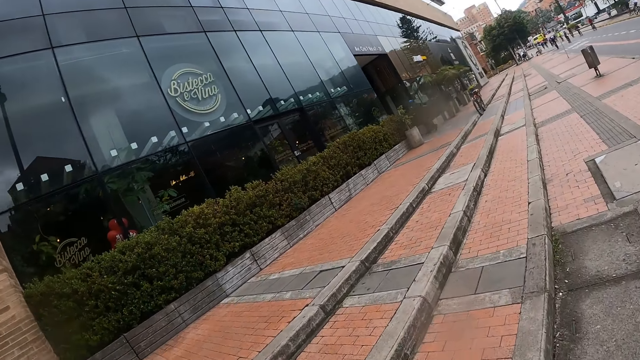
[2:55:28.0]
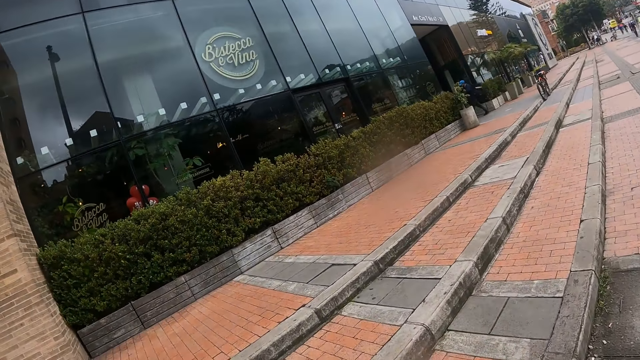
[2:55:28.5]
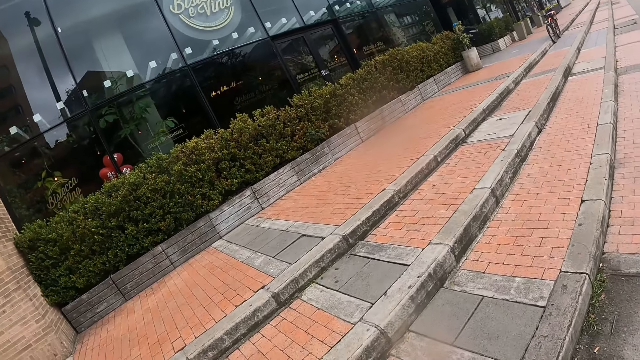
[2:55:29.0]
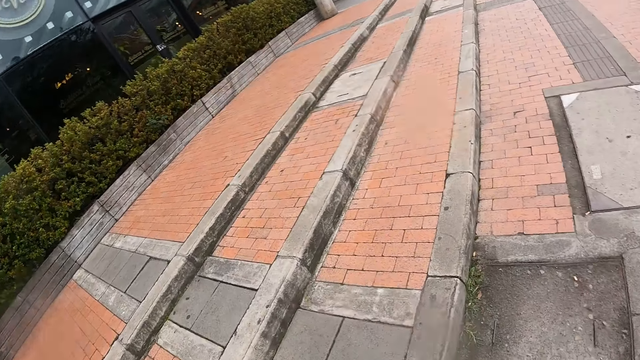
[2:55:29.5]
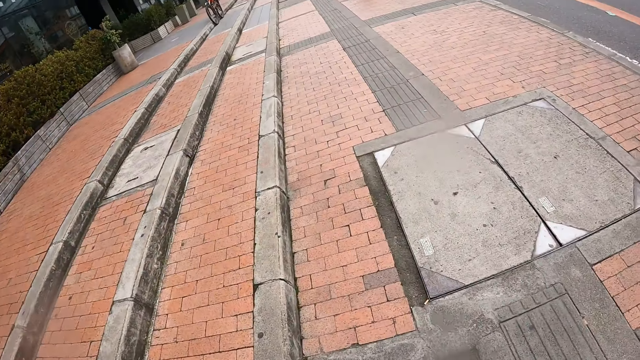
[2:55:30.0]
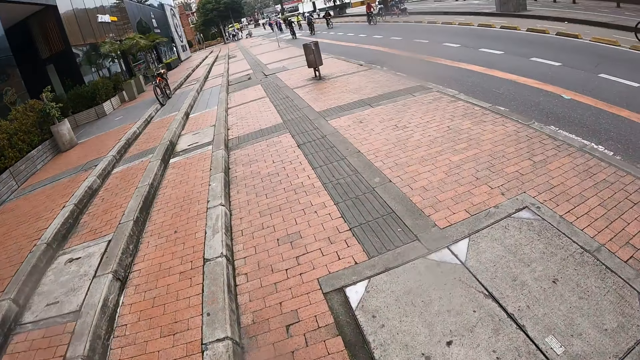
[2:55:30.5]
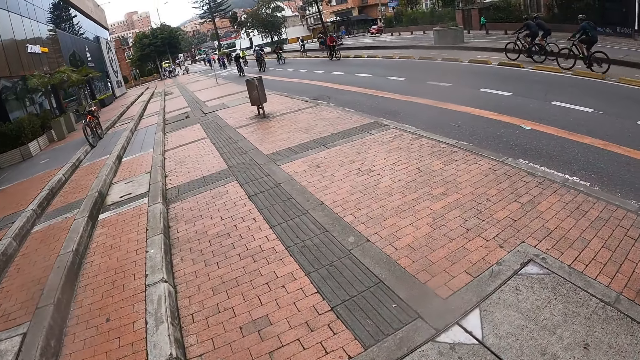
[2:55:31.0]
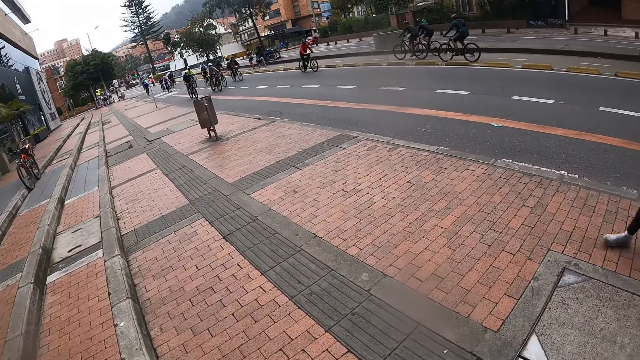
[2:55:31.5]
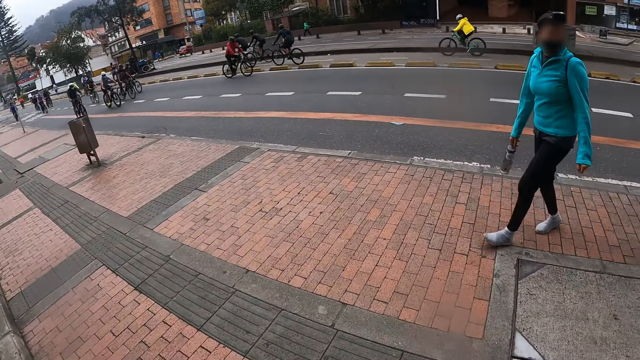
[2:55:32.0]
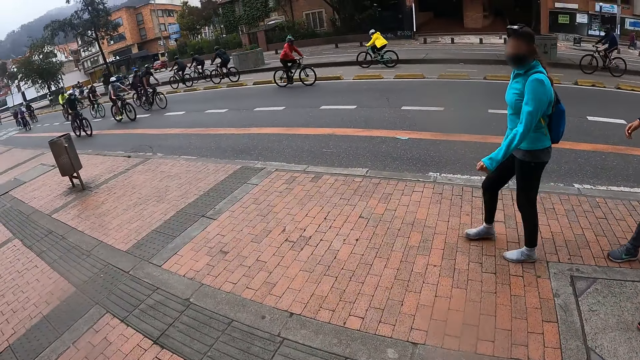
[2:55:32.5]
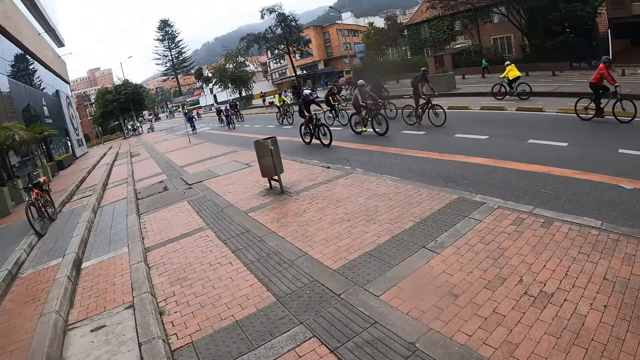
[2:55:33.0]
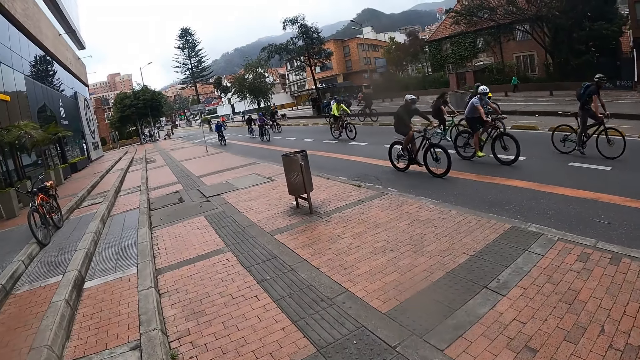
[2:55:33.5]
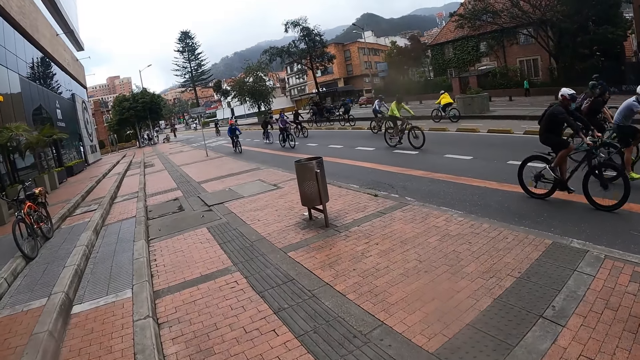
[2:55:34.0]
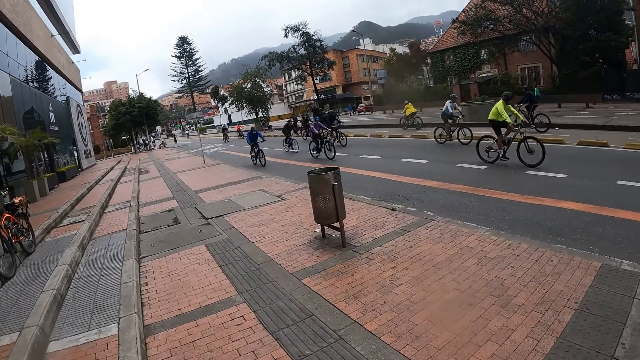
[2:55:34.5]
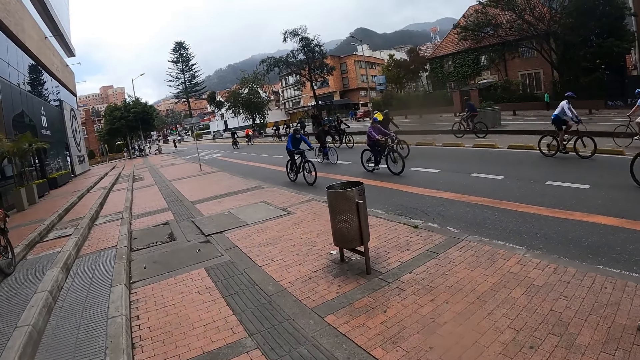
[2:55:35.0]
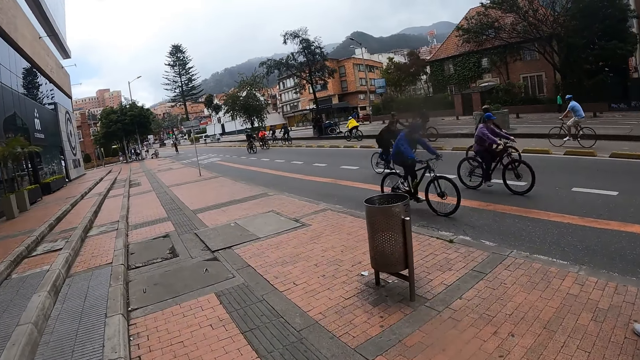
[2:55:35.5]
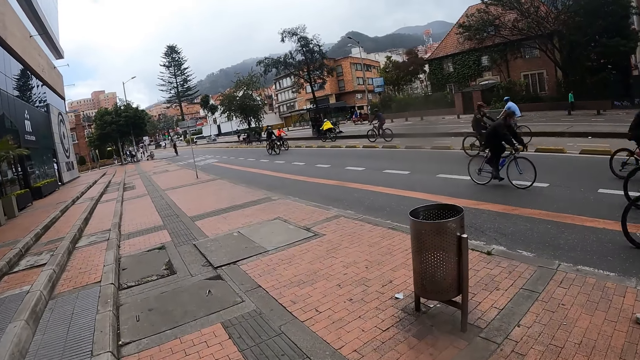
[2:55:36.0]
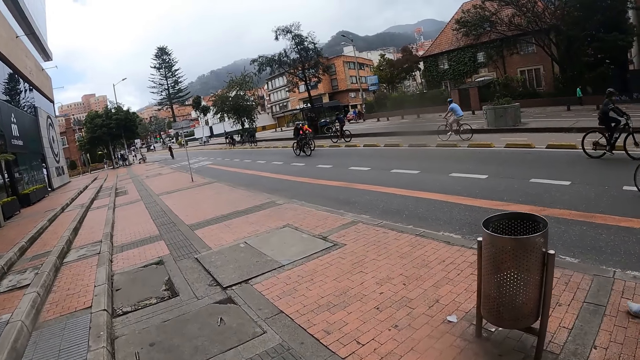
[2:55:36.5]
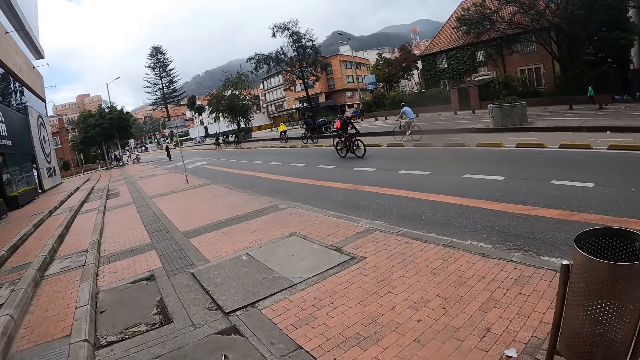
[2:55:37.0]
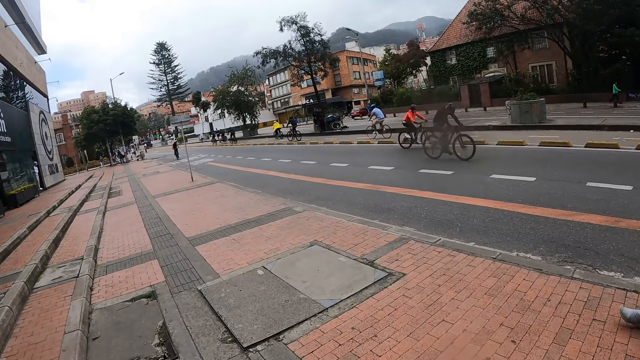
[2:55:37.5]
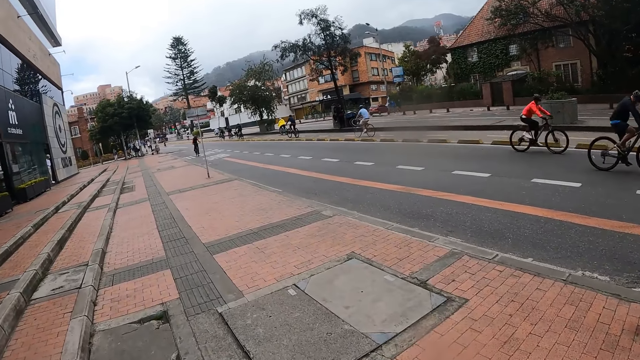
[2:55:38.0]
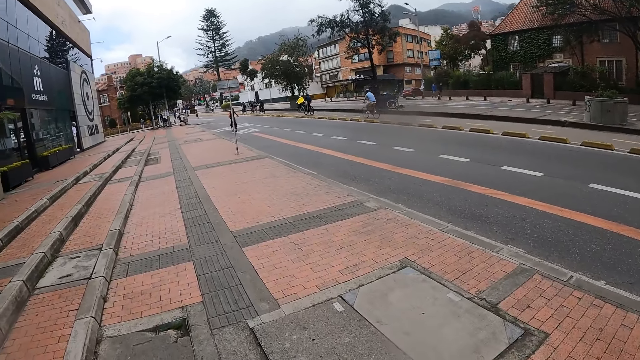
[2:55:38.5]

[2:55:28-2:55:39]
A woman walks on the path. The camera wearer looks around the city. They walk on the path.

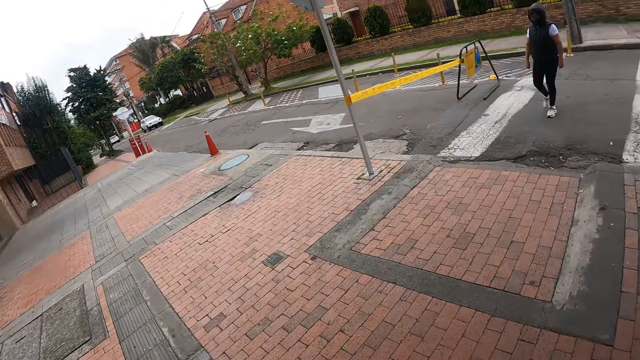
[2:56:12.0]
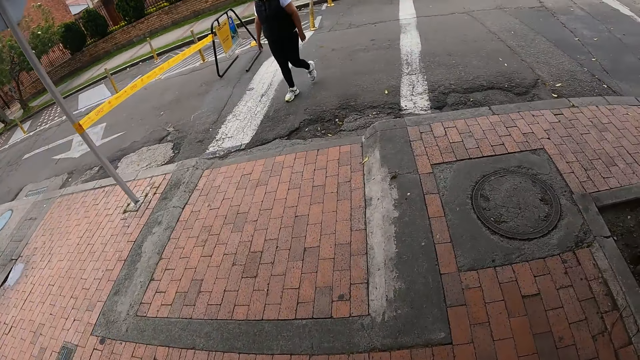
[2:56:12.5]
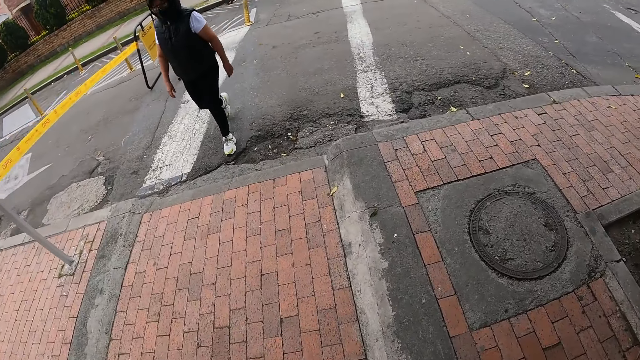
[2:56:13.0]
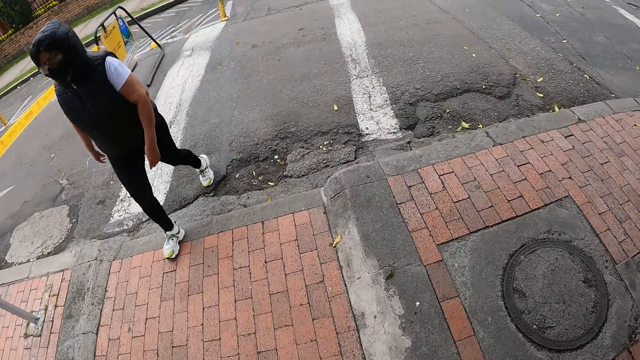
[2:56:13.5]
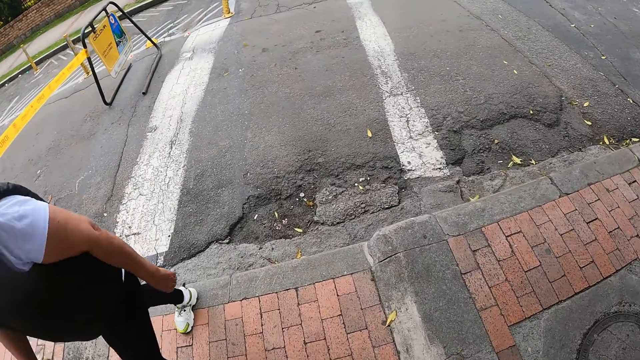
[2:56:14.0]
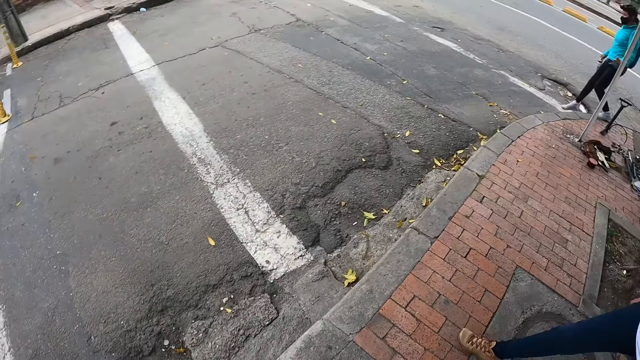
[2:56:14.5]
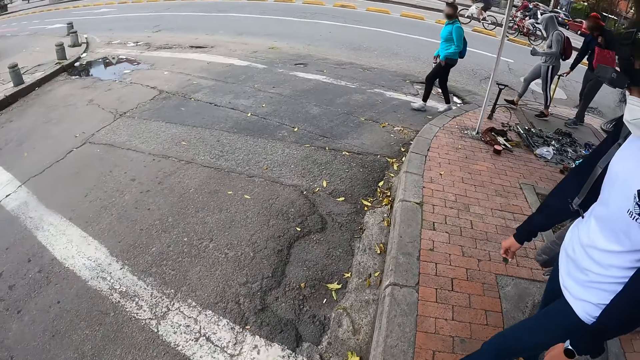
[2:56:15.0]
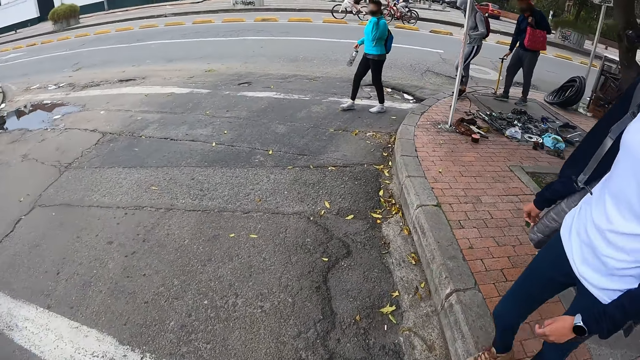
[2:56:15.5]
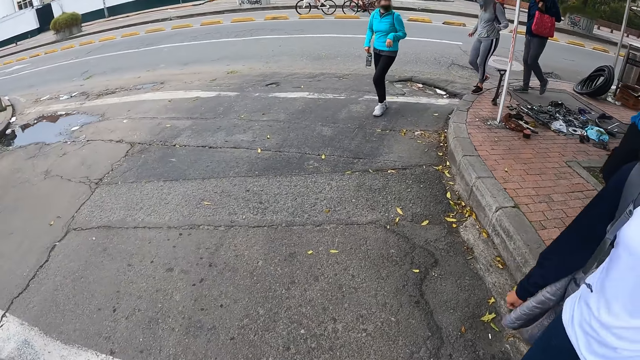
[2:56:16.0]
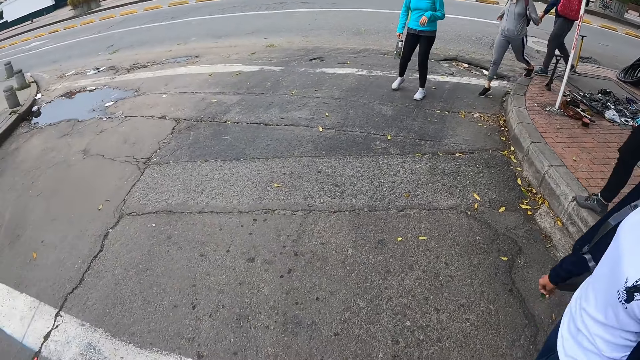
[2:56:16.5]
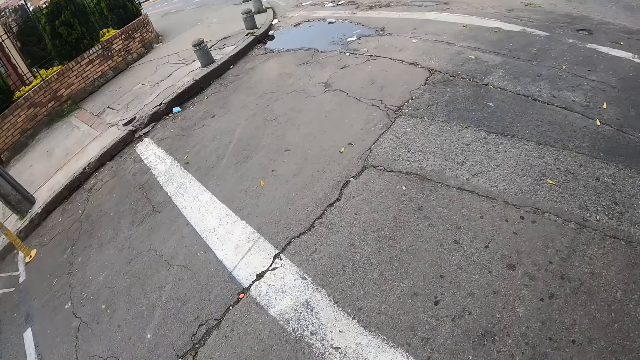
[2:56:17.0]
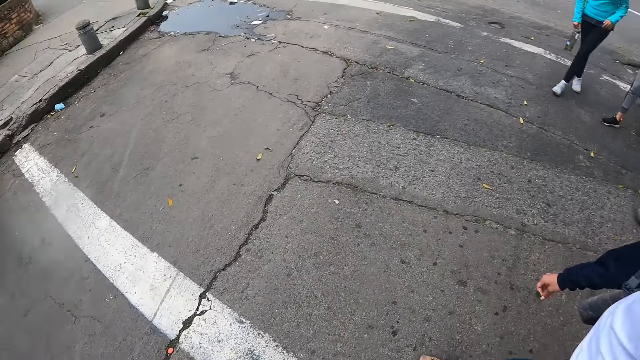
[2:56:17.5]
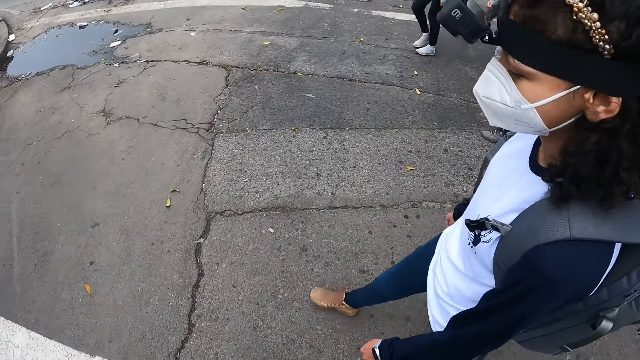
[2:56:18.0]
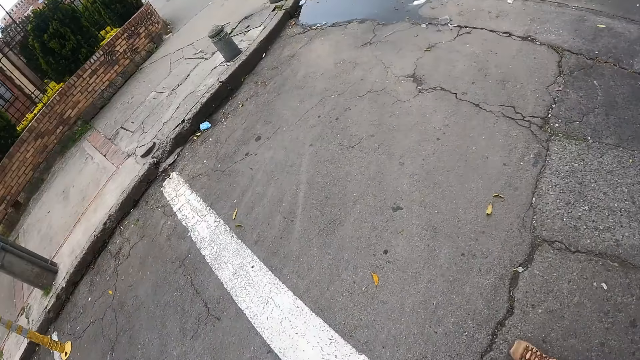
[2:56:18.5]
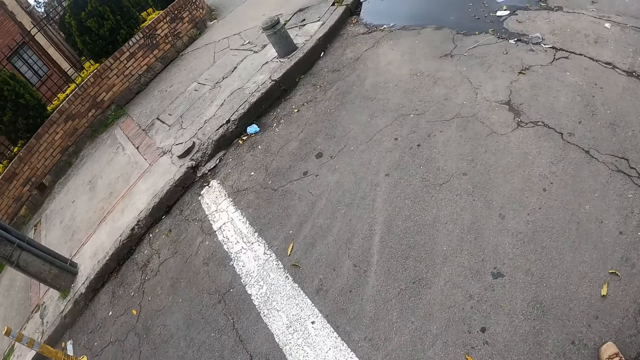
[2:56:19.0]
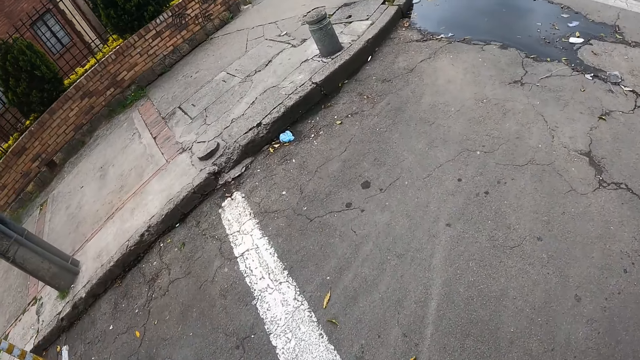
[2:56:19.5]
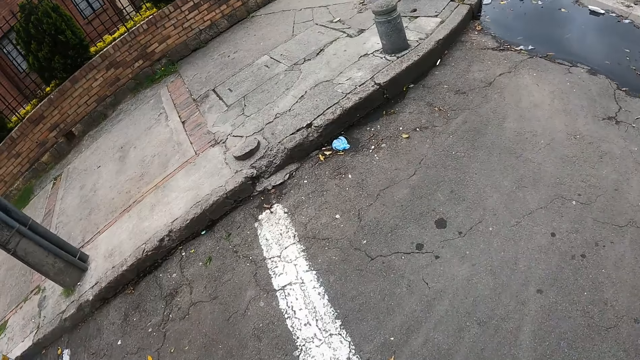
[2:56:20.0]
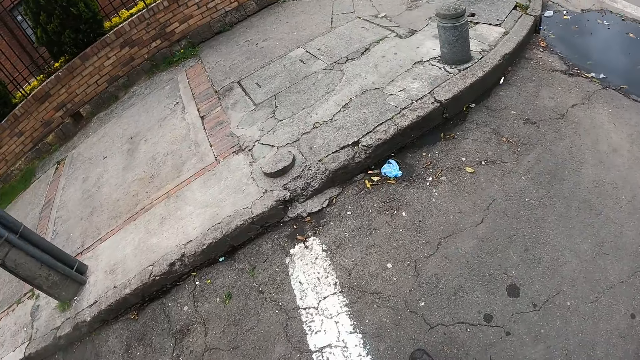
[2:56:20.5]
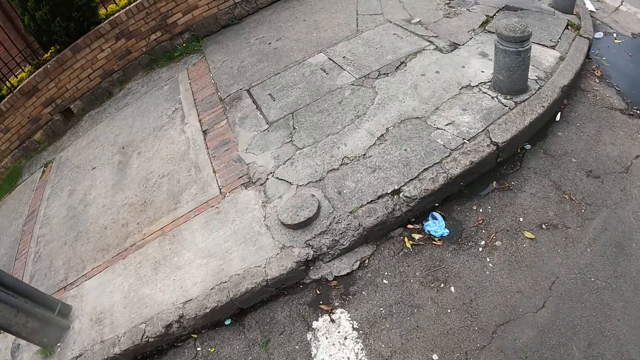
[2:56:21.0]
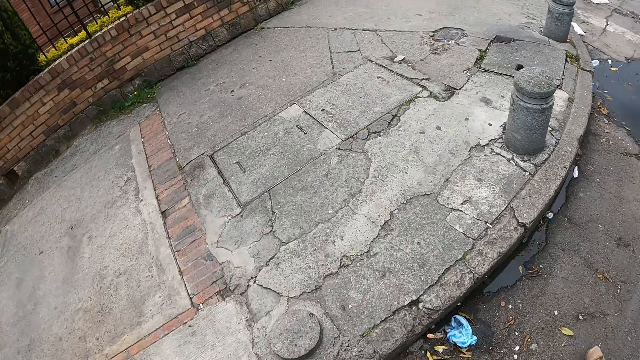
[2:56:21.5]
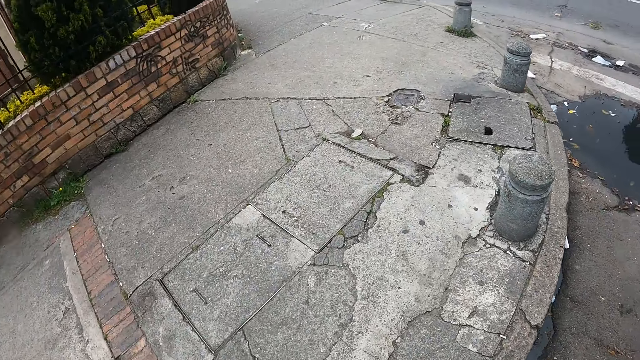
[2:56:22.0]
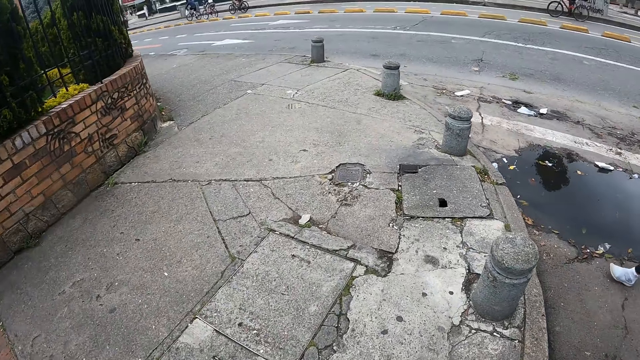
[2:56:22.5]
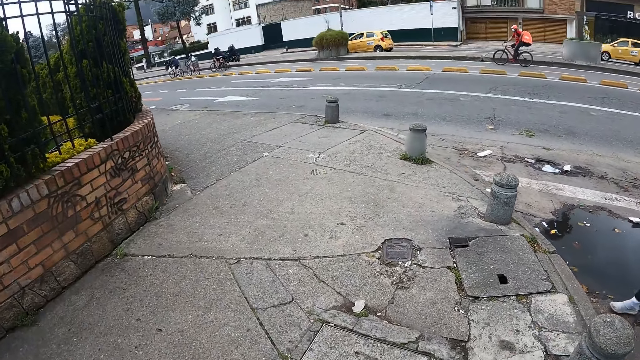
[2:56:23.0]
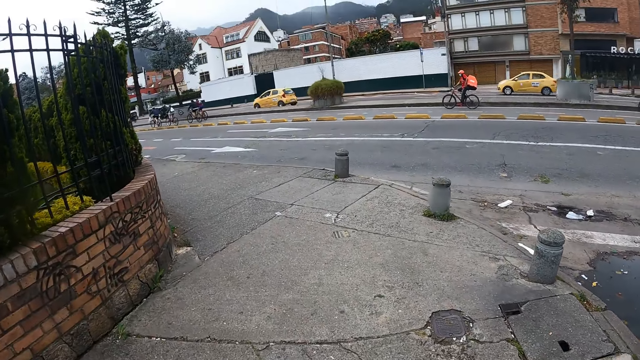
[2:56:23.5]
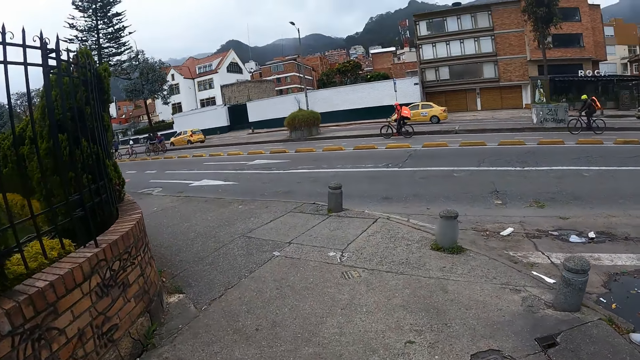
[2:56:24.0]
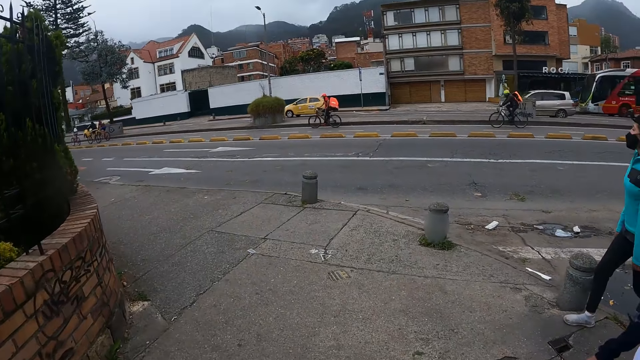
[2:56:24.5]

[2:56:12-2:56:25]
A woman walks past the camera wearer. The camera wearer stares at the woman. They cross the road.
